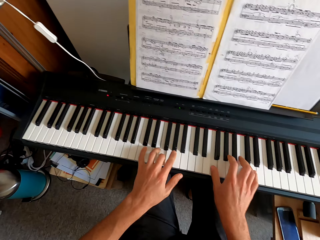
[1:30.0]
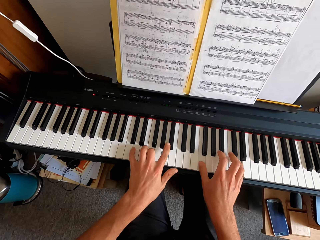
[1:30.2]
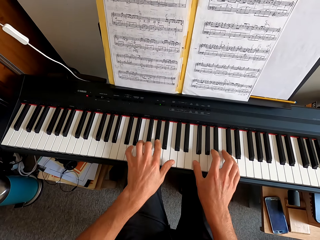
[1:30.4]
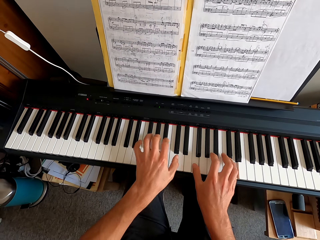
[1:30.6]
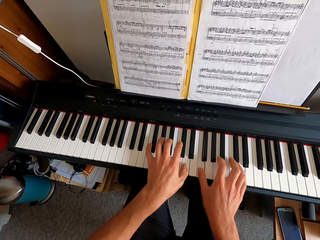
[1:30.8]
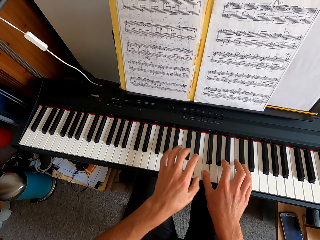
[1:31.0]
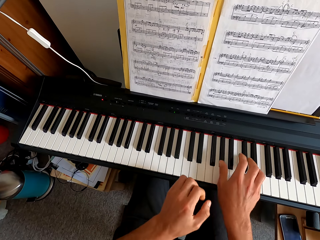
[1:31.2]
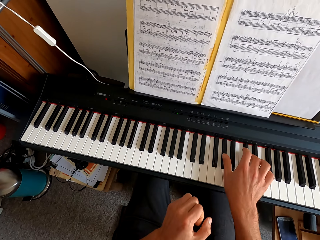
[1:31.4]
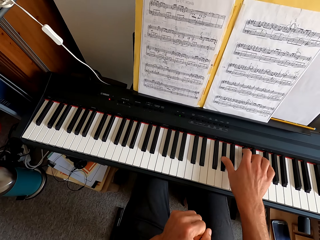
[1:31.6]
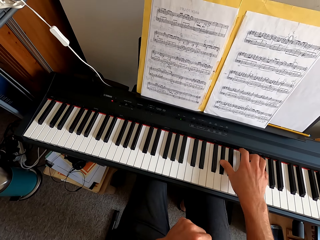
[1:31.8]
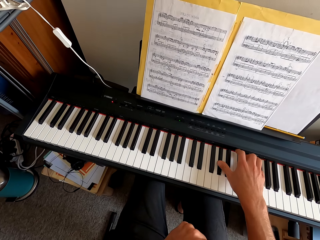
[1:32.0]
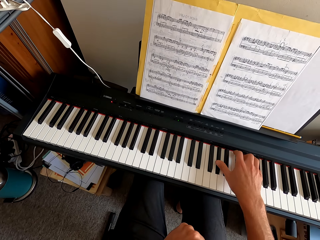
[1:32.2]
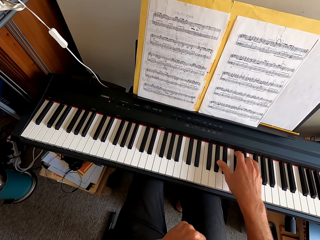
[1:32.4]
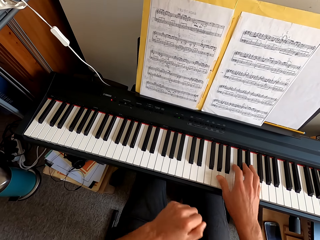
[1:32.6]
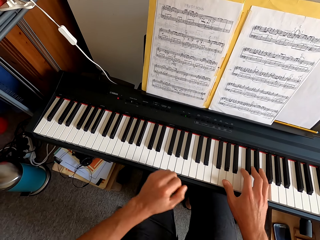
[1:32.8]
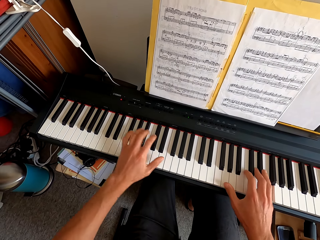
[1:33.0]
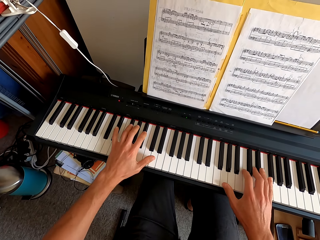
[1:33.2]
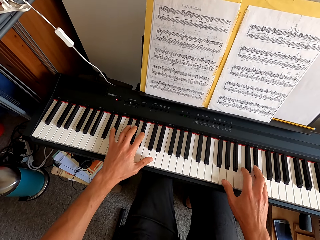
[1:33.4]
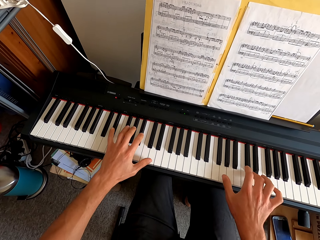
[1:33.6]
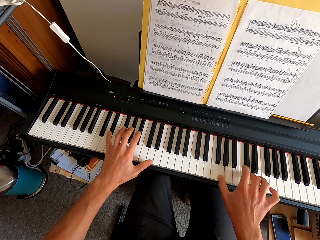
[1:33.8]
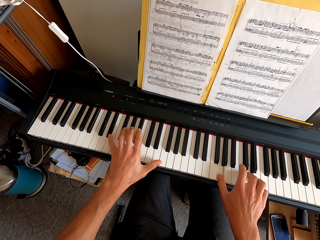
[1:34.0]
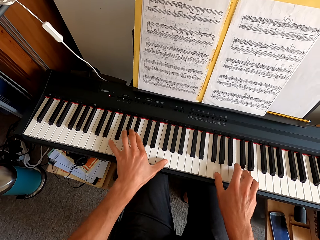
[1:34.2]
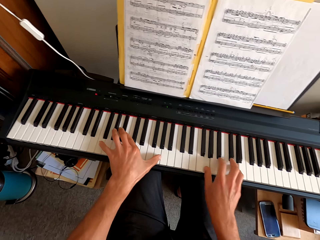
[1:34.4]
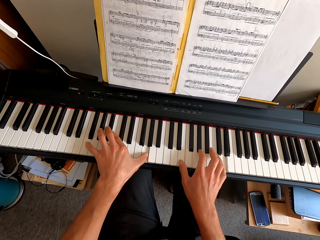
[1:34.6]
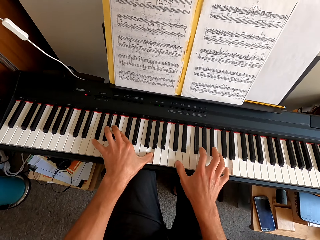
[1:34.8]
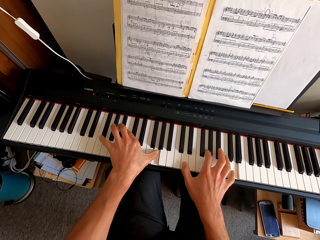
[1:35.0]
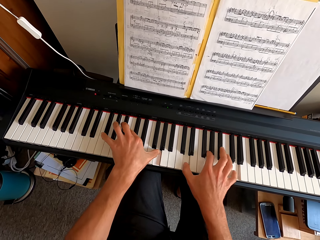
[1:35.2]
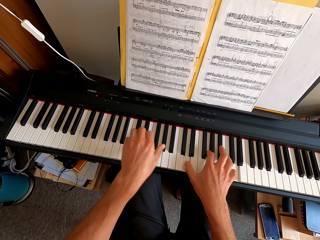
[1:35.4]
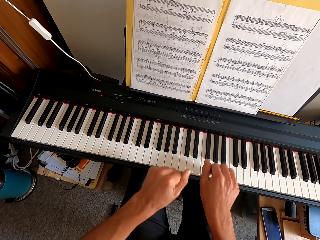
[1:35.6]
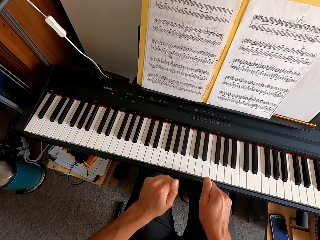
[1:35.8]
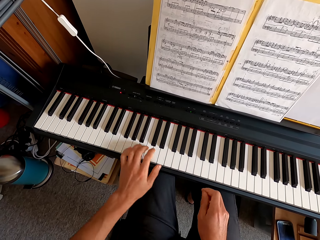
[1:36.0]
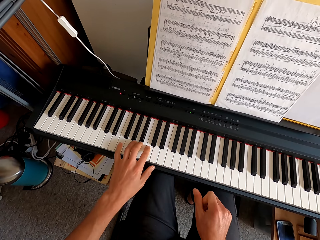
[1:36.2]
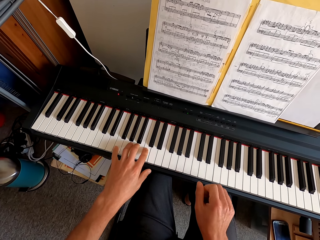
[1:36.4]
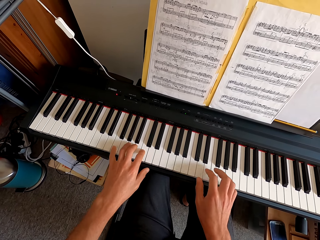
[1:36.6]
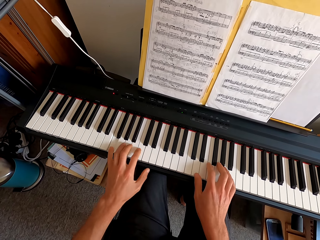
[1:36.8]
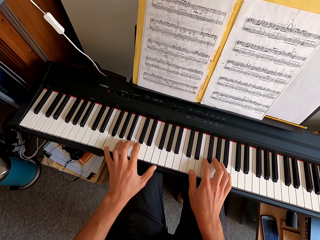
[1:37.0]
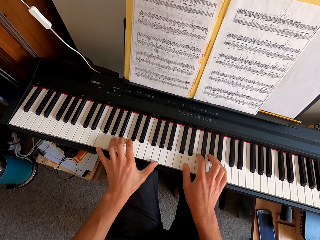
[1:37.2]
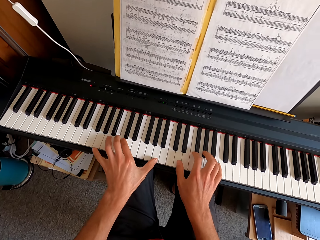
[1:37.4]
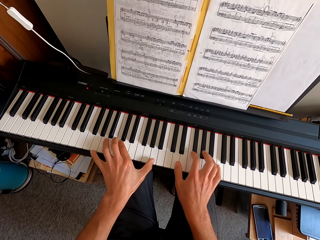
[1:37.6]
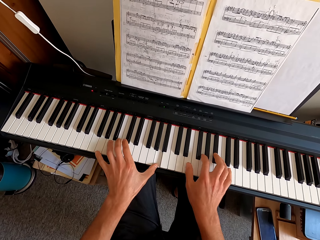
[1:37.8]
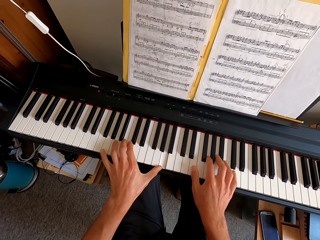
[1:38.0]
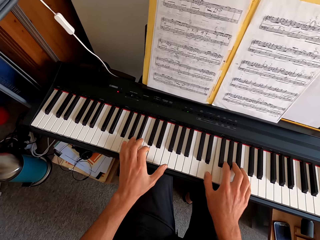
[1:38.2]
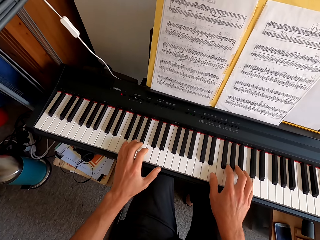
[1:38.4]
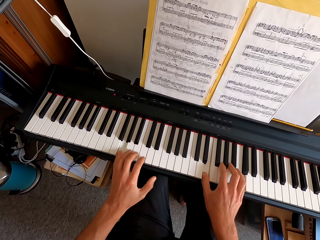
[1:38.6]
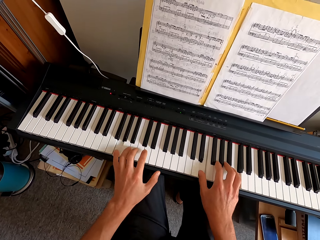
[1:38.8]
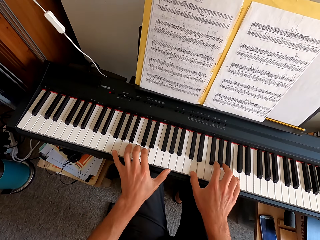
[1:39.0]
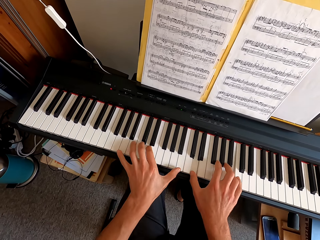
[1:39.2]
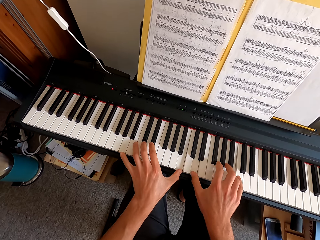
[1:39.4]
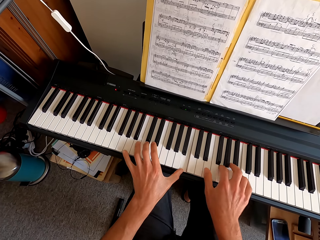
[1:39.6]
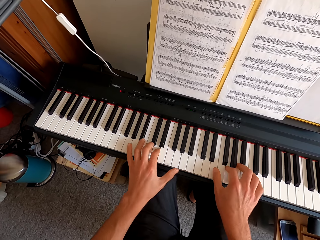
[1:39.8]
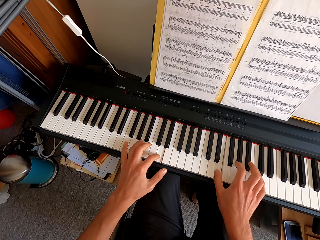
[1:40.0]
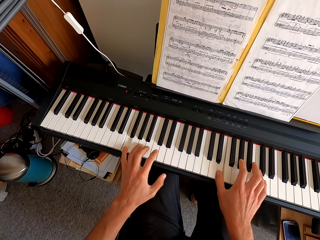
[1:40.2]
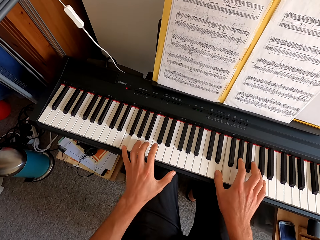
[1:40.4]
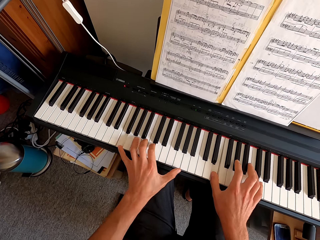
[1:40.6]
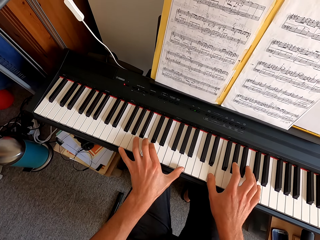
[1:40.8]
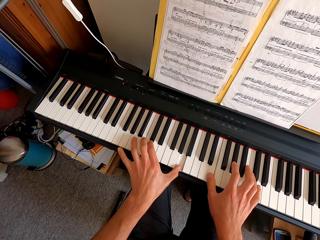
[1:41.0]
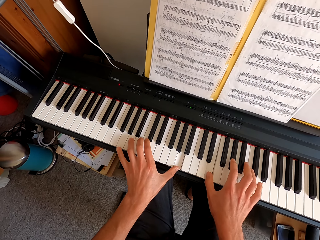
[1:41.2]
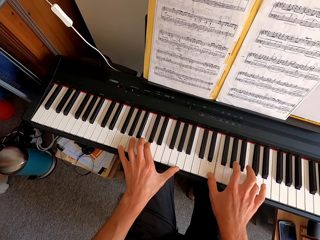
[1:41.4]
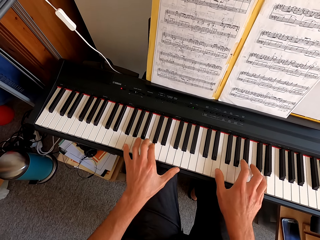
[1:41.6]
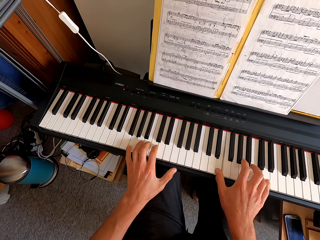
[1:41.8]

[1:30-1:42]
The camera wearer pulls his hand off the keyboard. He plays the keyboard. He plays the keyboard with both hands. He pulls his hands off the keyboard. He plays the keyboard with both hands.

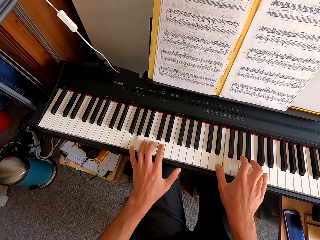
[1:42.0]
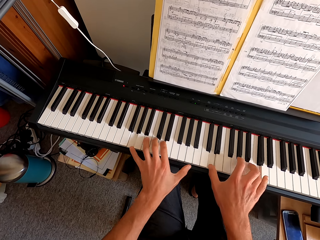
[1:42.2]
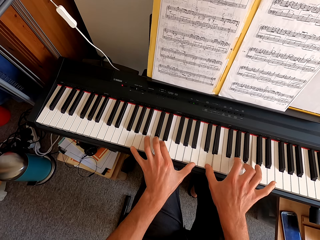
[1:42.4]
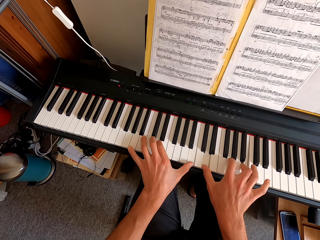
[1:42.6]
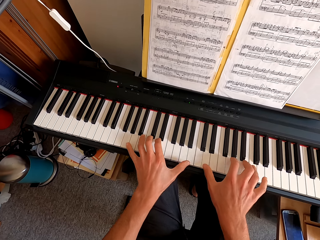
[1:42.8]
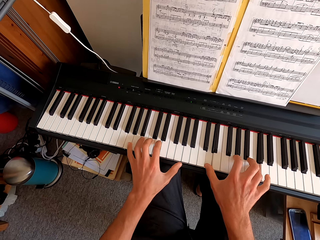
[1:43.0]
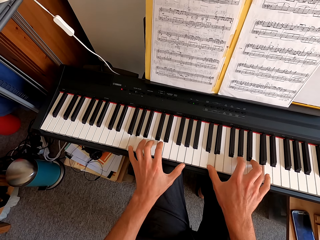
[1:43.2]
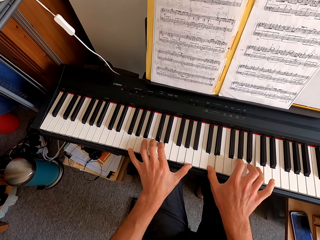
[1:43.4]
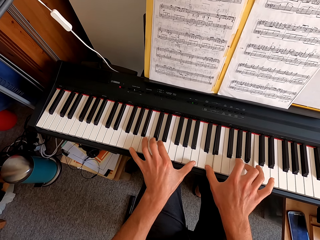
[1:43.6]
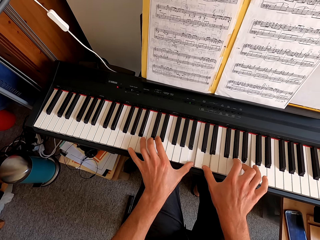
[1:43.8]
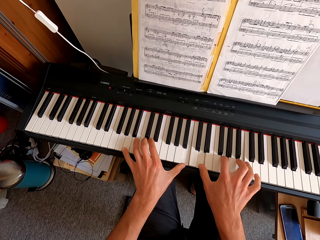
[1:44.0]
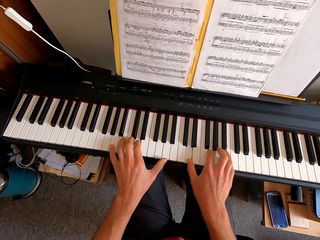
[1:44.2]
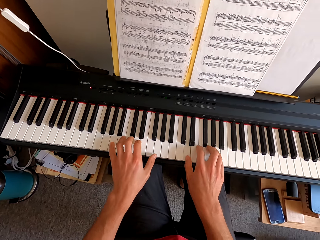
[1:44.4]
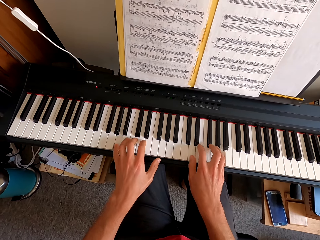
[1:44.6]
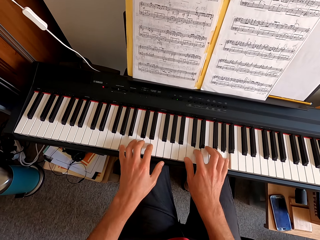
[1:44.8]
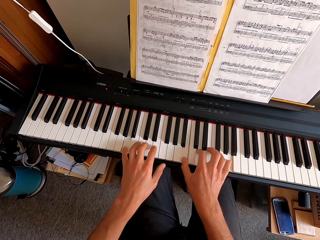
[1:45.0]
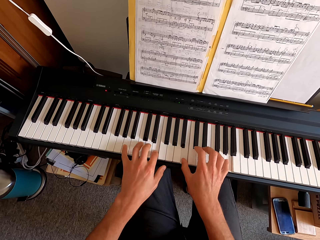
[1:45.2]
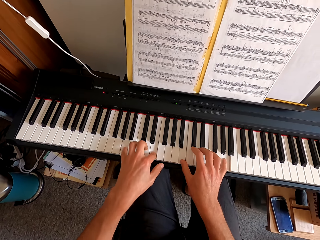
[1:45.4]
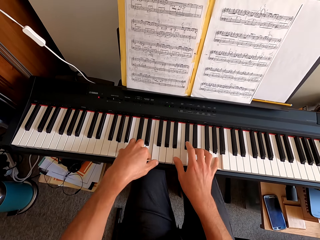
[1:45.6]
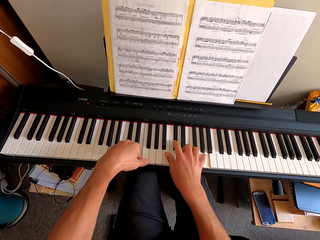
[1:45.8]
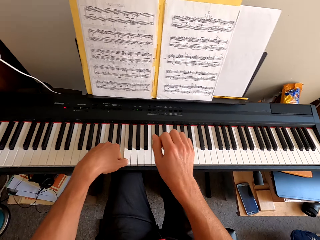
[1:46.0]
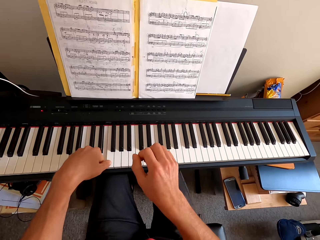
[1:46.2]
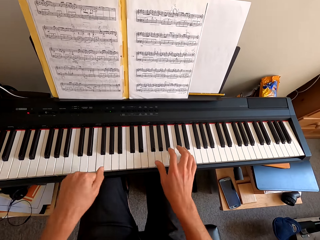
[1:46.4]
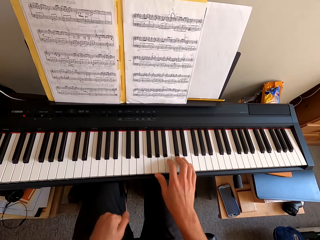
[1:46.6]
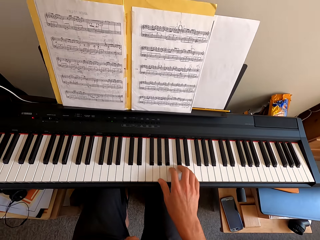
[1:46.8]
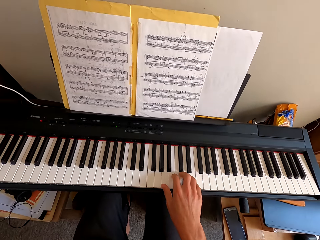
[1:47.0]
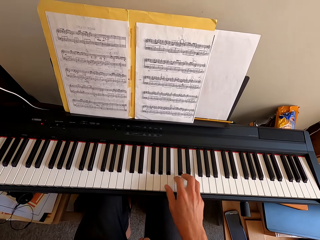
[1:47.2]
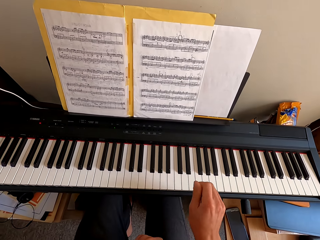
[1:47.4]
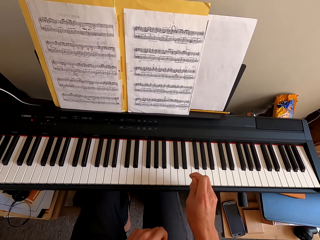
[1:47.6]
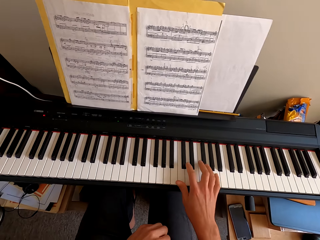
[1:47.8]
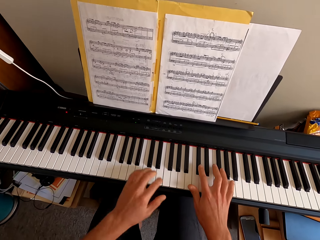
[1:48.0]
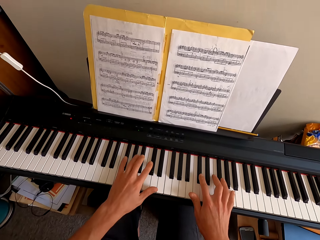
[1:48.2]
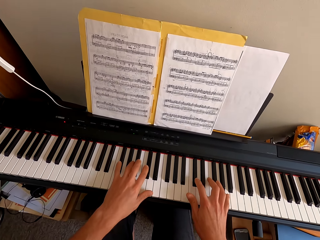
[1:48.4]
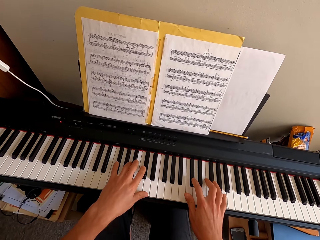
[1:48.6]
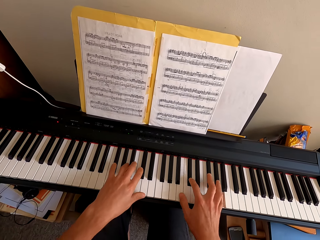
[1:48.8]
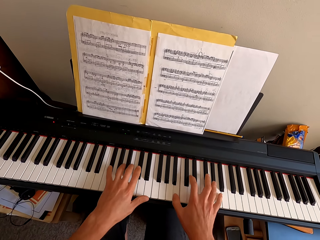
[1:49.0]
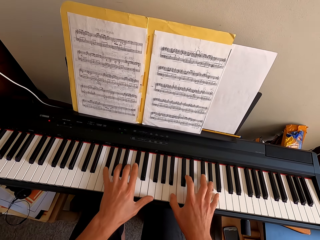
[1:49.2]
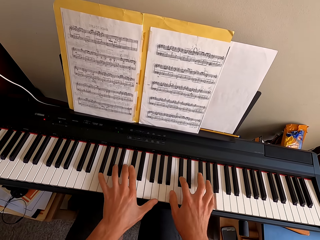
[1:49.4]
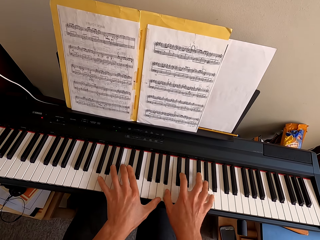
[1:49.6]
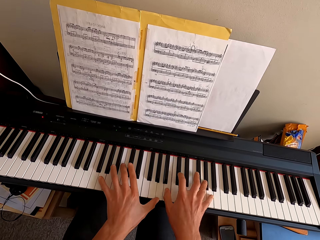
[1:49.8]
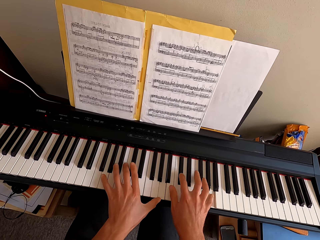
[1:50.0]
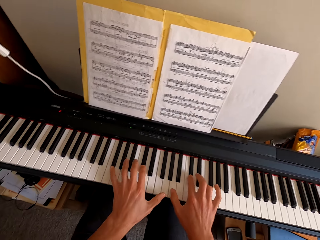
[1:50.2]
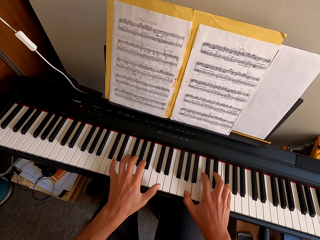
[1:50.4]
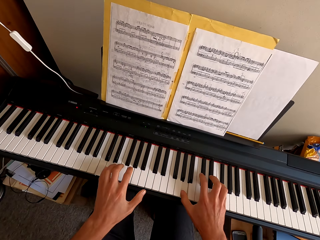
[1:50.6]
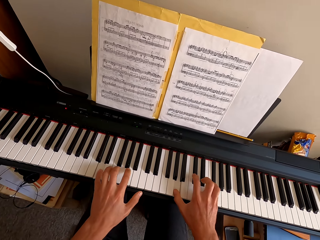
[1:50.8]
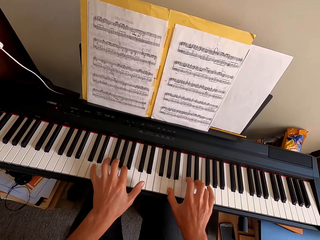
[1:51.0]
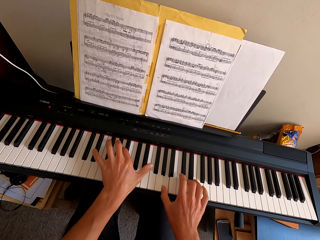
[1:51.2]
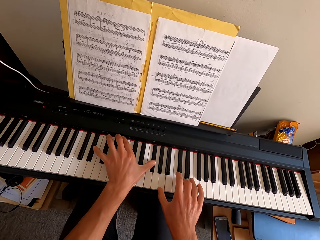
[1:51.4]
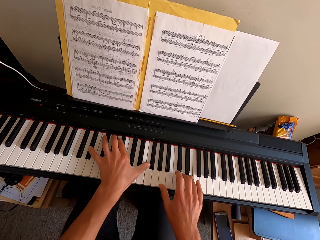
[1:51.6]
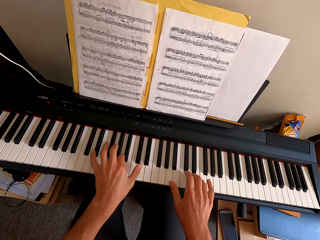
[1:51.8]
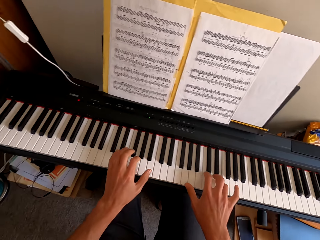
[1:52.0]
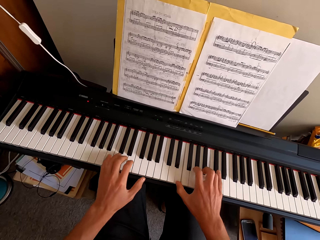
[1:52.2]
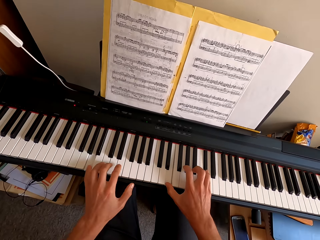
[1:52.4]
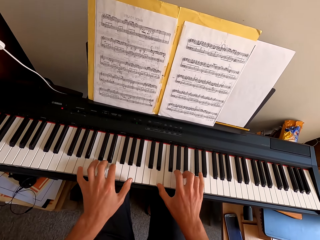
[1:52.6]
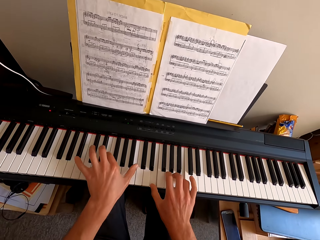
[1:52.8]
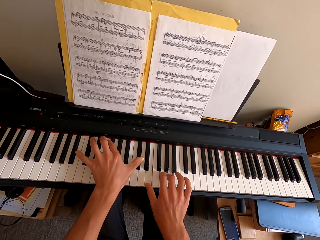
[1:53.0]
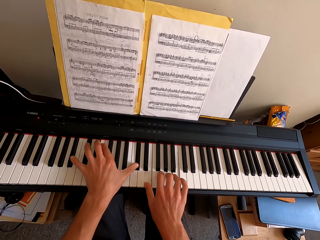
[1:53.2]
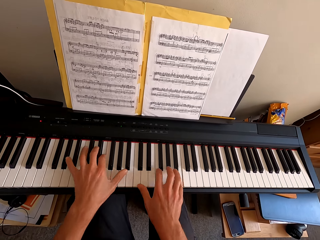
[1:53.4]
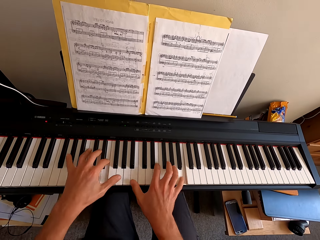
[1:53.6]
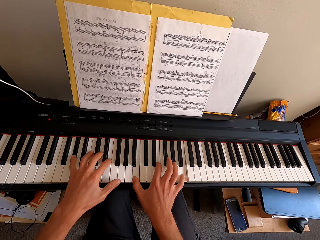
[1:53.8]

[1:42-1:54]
The camera wearer pulls his hand off the keyboard. He plays the keyboard. He supports his hand on the knee. He plays the keyboard with both hands.
